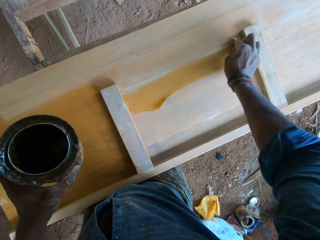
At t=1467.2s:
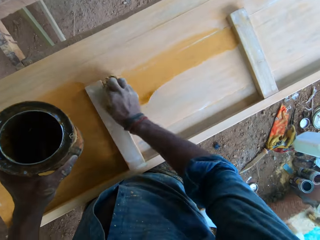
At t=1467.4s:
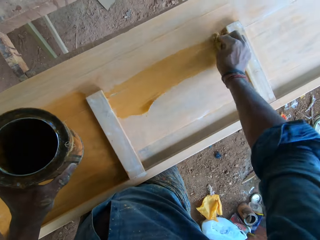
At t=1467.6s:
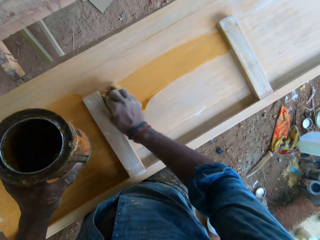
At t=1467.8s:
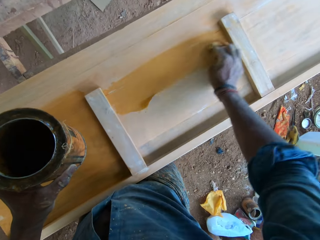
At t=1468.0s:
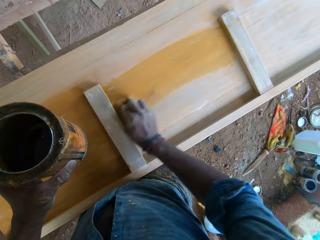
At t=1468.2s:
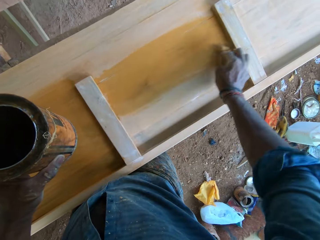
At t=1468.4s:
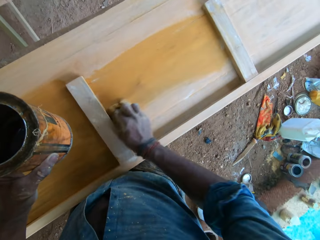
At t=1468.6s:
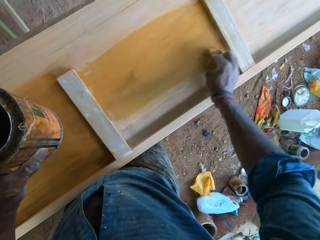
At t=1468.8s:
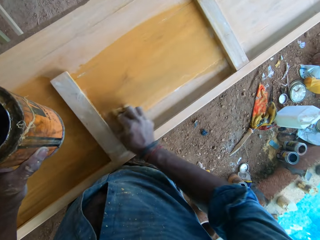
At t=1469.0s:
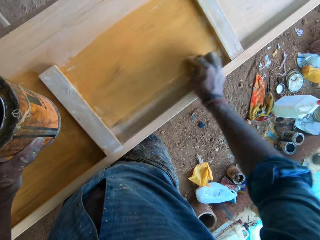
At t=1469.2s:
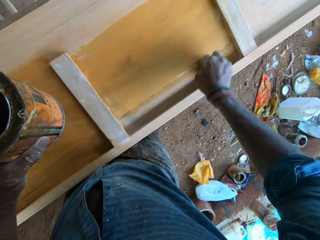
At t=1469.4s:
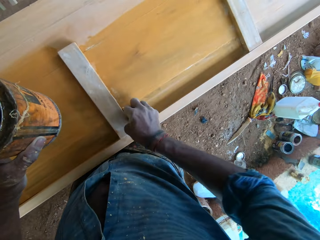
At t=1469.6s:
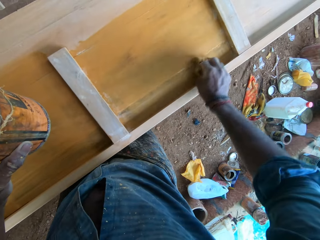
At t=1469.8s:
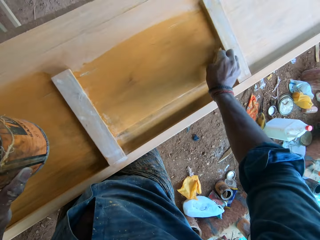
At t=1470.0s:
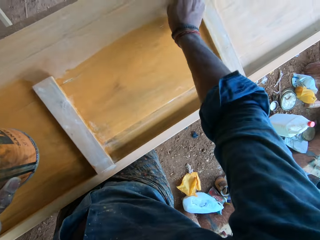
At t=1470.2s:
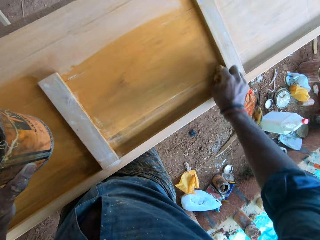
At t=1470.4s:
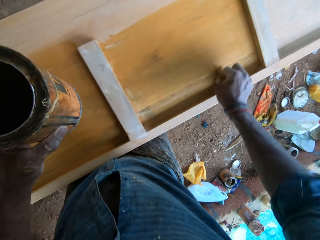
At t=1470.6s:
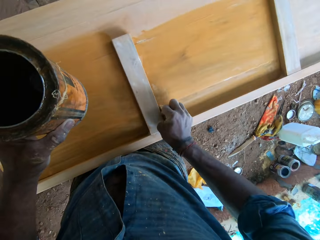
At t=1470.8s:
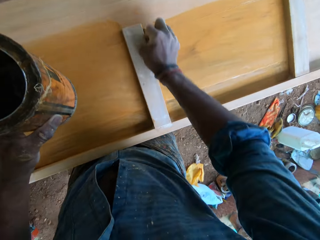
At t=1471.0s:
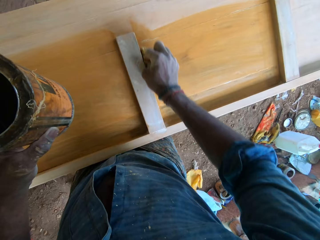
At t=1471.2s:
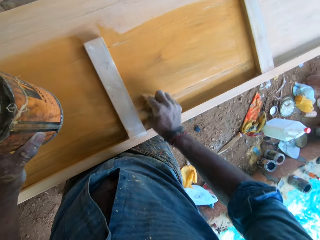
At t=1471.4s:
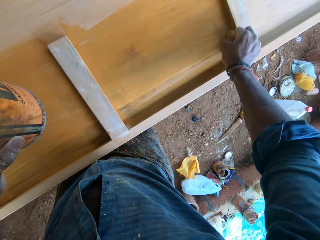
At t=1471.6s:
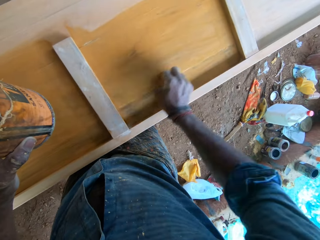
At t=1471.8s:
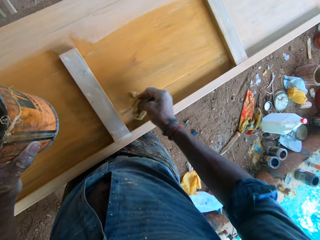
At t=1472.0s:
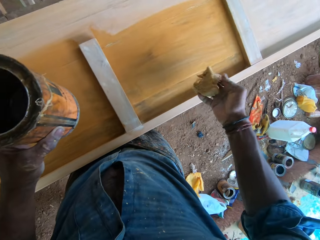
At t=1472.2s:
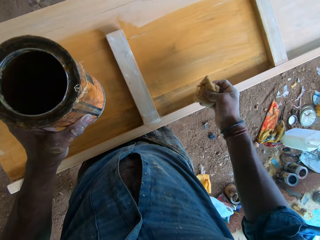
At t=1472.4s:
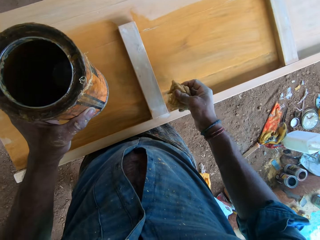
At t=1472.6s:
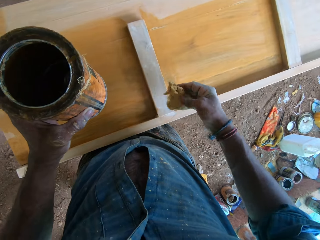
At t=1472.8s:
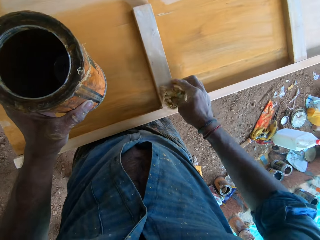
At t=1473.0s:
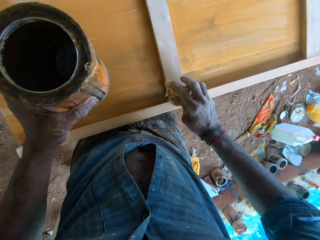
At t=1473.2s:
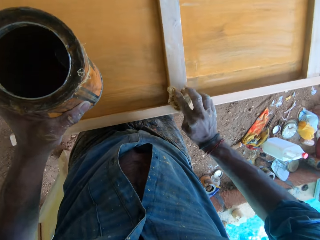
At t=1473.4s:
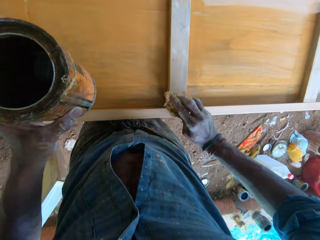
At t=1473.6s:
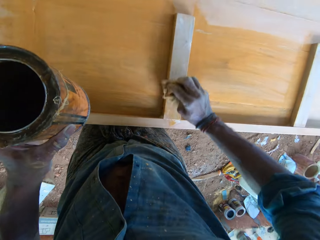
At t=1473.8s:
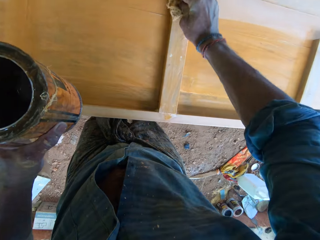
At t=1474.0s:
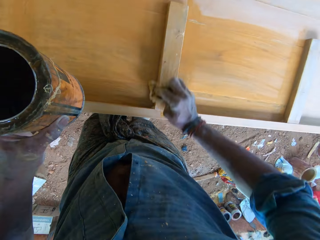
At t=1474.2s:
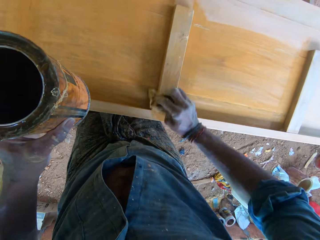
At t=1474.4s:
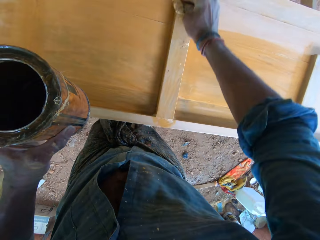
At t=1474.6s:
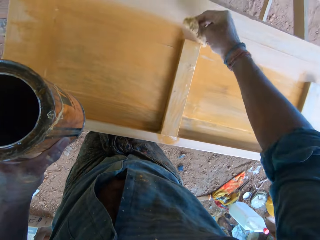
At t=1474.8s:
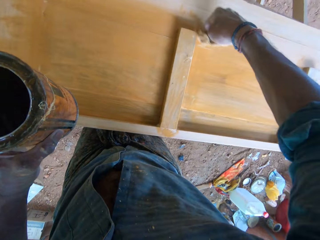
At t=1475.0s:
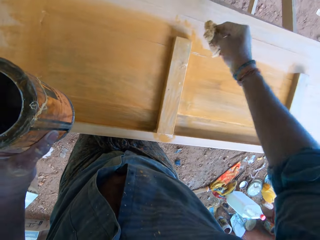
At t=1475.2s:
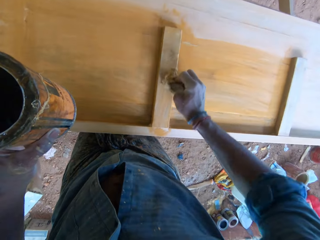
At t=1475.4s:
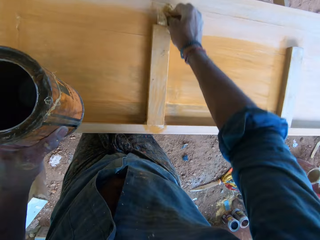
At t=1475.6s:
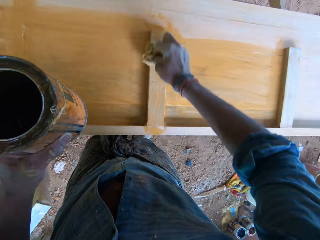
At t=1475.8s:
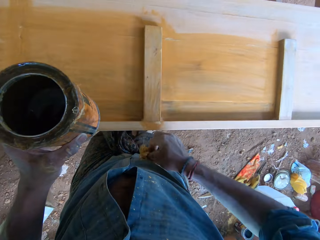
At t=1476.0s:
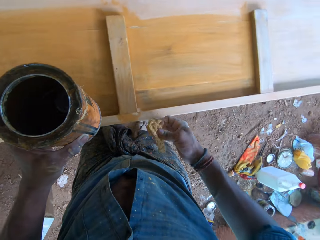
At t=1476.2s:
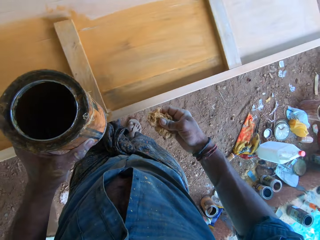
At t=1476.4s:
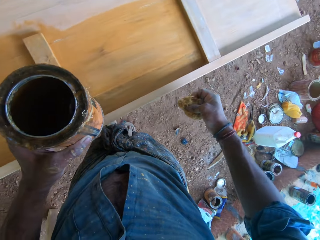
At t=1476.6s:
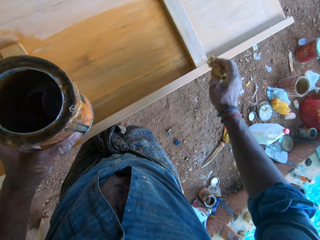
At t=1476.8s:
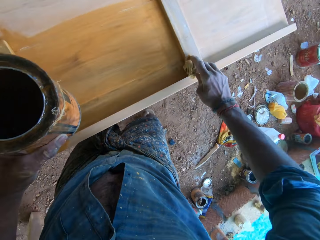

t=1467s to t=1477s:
The camera wearer rubs the wood piece with the sponge in his right hand. He paints the wooden board with the piece of cloth.

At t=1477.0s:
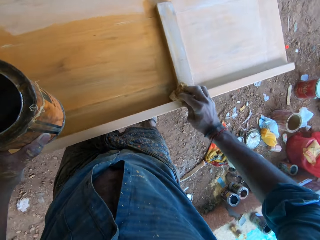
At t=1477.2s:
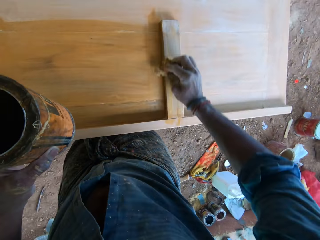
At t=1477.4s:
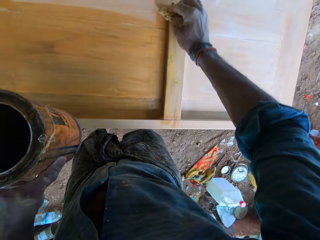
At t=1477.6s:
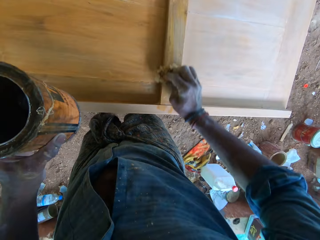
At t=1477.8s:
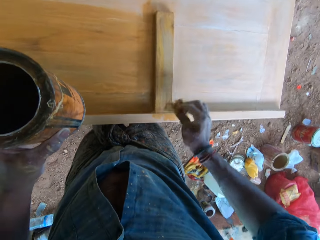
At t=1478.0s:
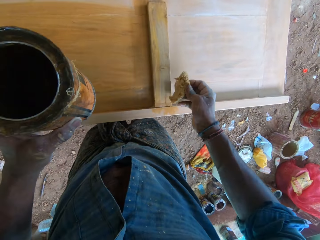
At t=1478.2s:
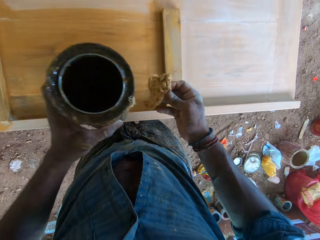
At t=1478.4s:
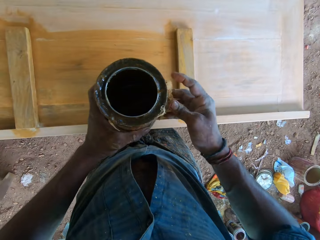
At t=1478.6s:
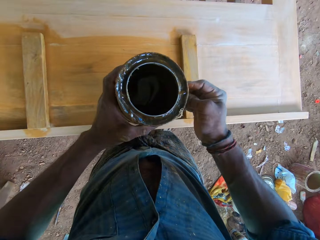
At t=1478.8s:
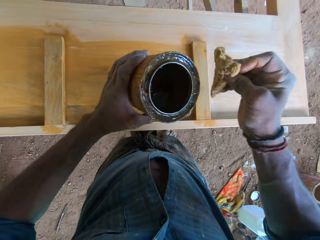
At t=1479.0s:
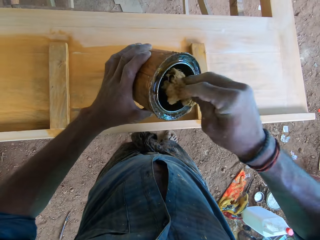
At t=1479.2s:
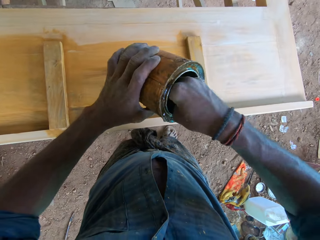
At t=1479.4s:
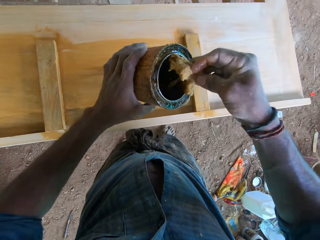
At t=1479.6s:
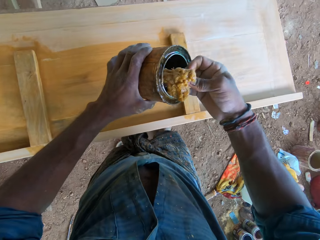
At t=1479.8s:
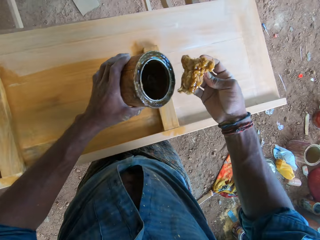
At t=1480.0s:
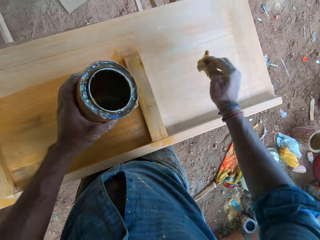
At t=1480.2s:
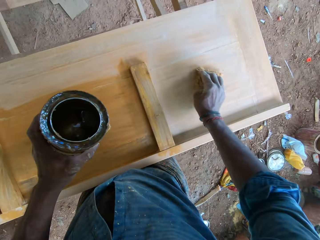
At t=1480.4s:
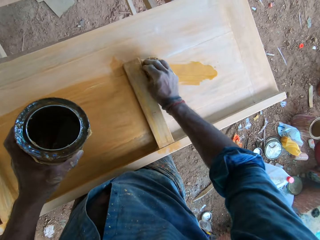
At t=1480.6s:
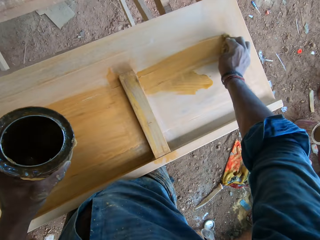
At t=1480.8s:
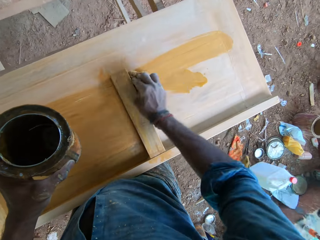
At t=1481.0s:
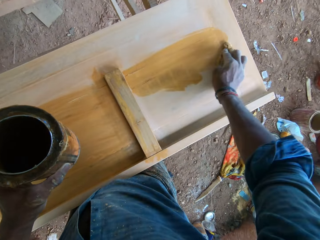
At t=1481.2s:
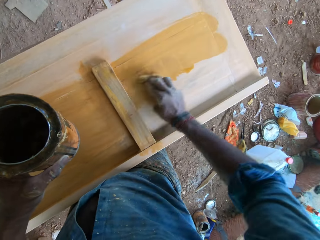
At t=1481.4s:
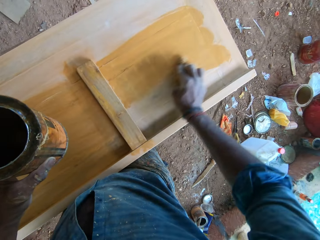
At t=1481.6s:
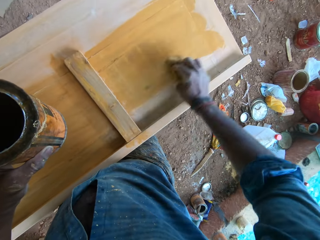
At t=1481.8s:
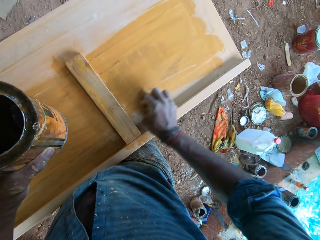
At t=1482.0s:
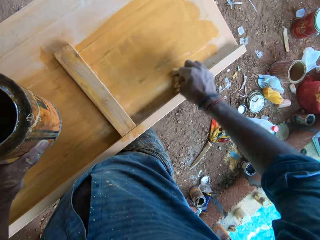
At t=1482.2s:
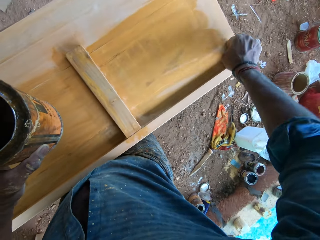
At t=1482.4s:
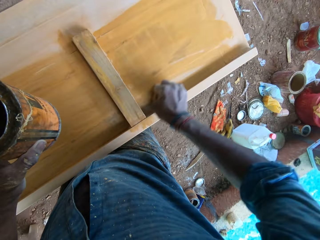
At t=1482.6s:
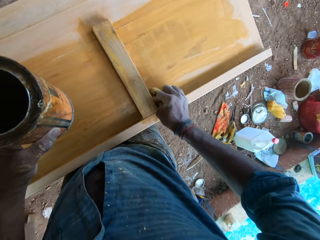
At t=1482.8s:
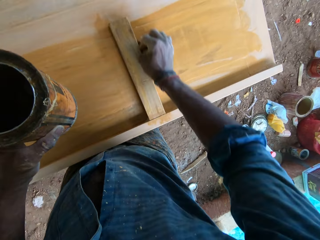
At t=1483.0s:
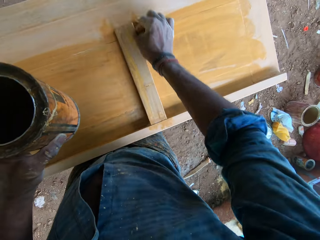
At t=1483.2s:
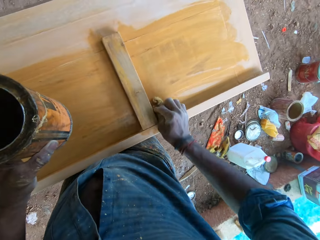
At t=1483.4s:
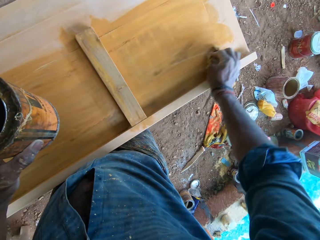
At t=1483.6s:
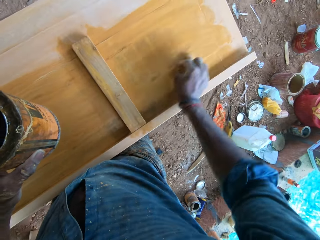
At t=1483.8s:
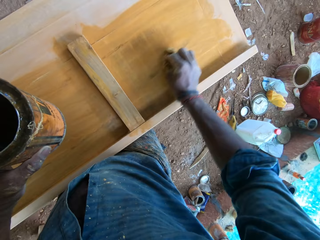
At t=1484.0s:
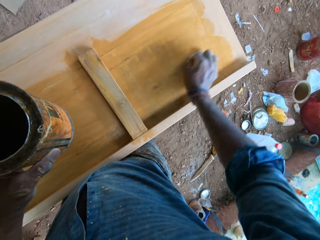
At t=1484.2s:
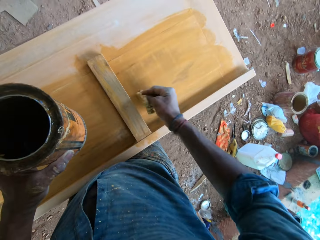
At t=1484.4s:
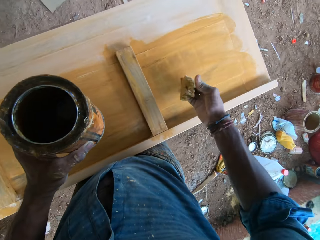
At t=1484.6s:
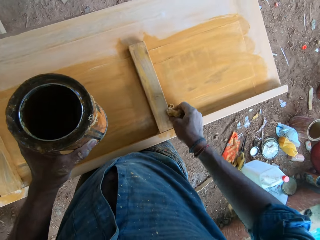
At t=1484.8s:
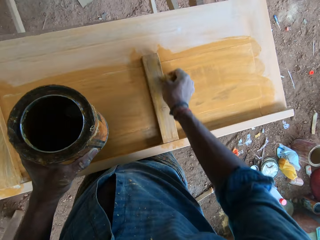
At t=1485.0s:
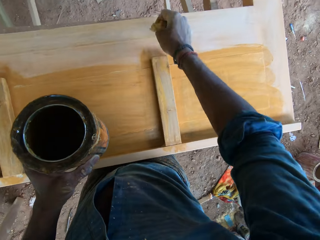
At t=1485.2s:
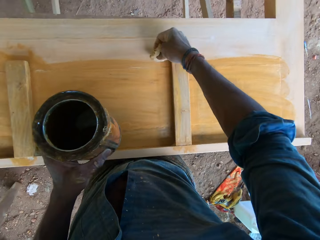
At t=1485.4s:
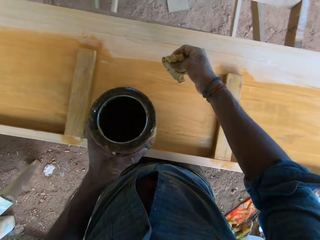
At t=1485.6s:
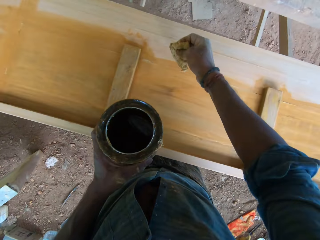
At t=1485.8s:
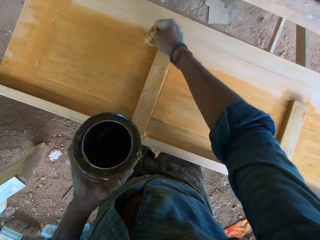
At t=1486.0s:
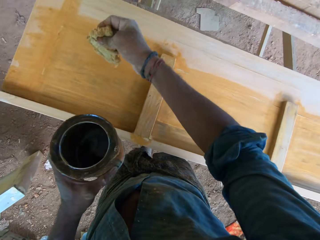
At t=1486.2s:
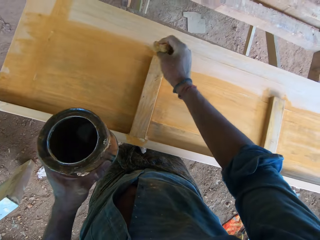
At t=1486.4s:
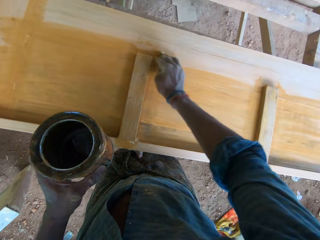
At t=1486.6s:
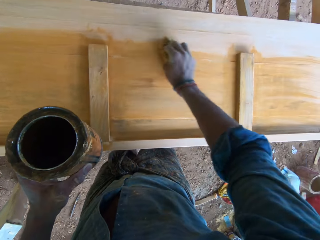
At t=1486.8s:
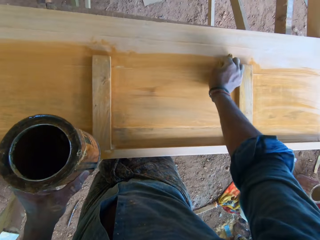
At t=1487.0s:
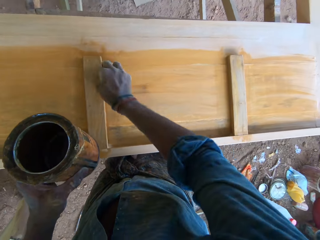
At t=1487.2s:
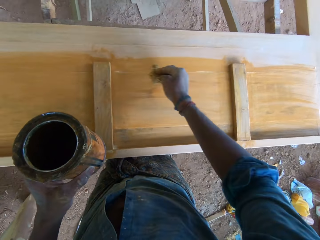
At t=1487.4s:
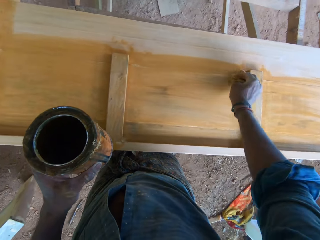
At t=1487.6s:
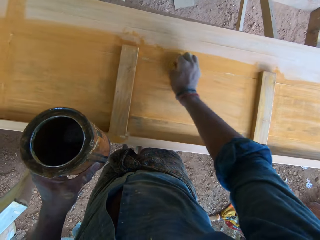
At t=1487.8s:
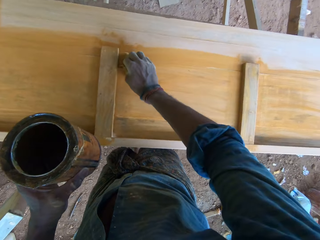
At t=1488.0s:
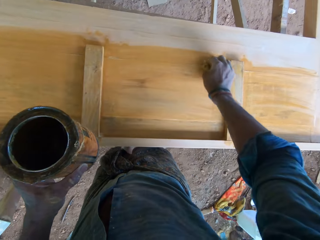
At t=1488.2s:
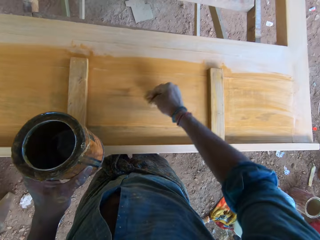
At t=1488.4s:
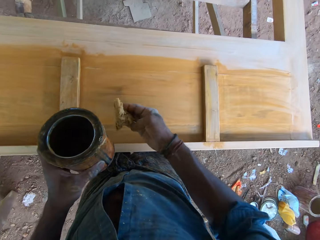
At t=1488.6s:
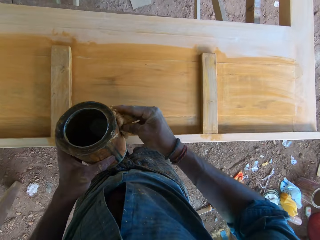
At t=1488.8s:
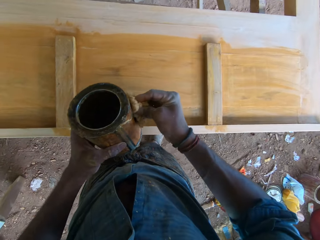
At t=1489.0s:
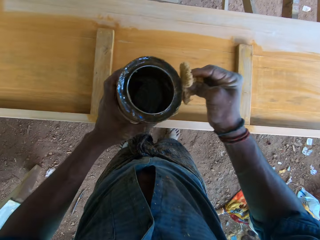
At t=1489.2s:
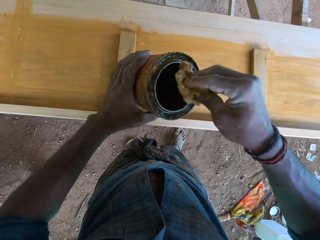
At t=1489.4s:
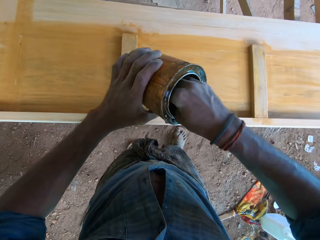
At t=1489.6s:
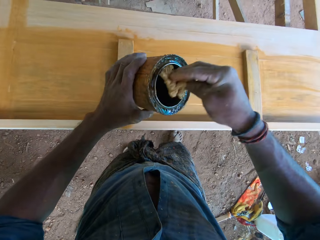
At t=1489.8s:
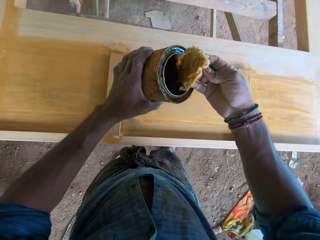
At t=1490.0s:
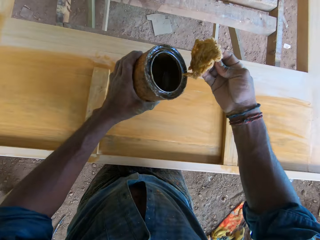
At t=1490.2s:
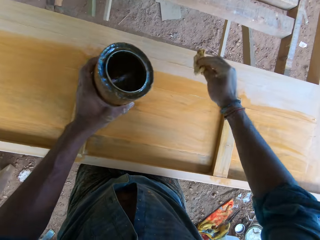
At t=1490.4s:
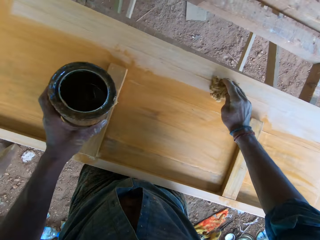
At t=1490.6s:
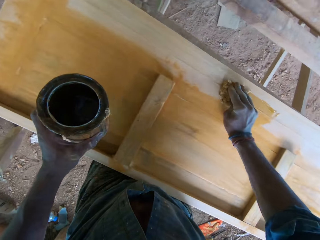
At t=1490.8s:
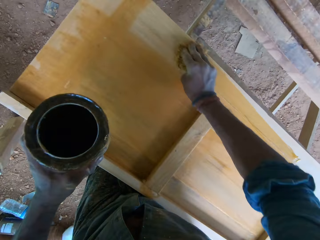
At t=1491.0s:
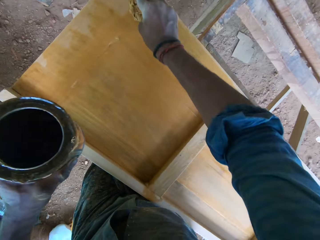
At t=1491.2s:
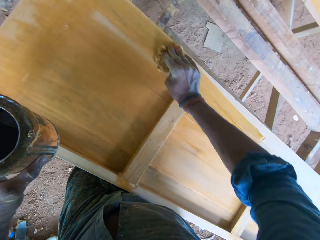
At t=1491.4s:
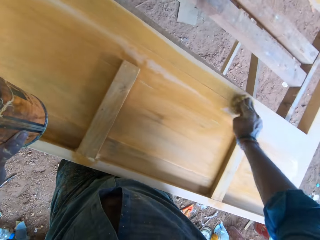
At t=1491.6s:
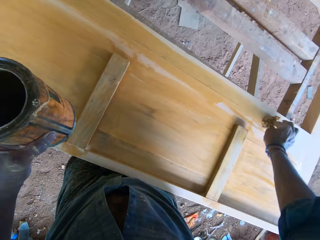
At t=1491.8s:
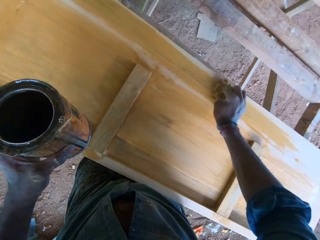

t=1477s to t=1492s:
The camera wearer dips the piece of cloth in the paint. He paints the wooden board with the piece of cloth. He touches the side of the gloss tin in his left hand with the sponge in his right hand. He dips the sponge in the gloss tin in his left hand with the sponge in his right hand. He rubs the wood piece with the sponge in his right hand. He paints the wooden board with the piece of cloth.
